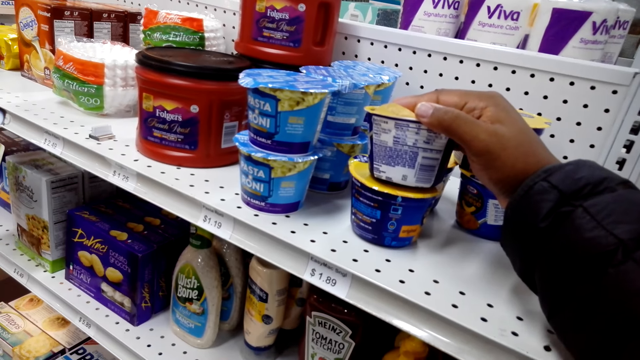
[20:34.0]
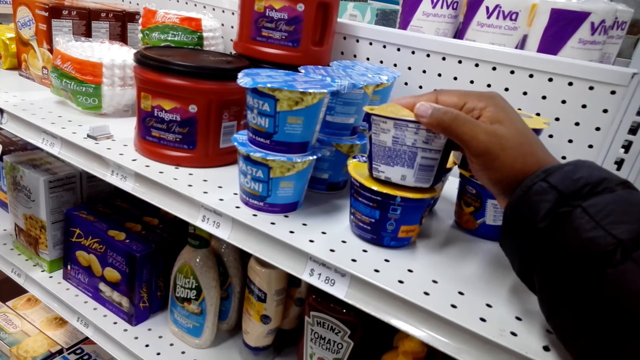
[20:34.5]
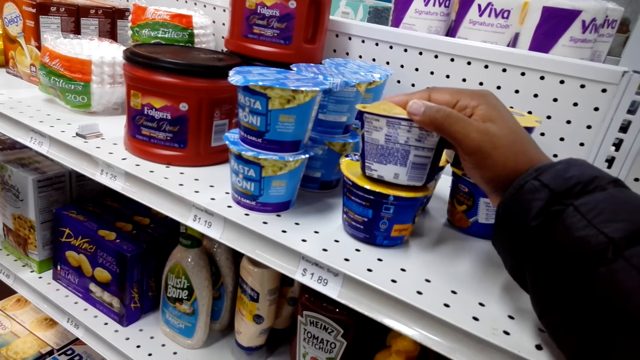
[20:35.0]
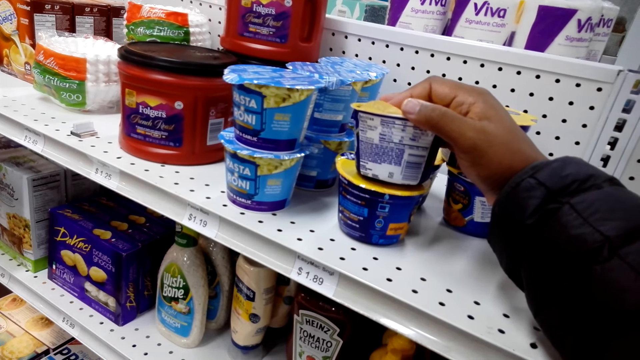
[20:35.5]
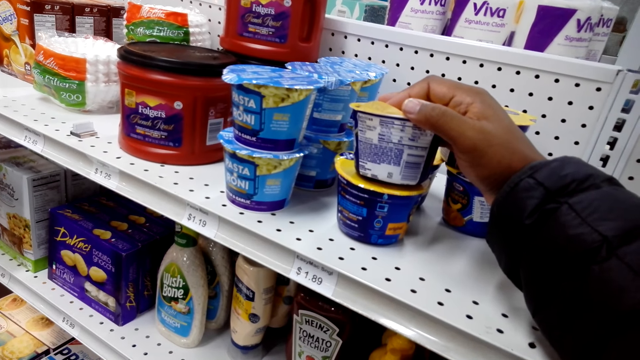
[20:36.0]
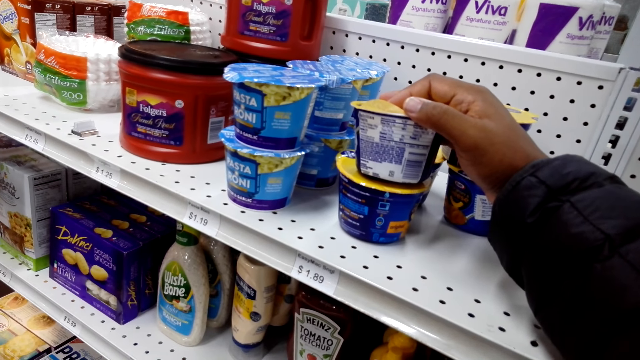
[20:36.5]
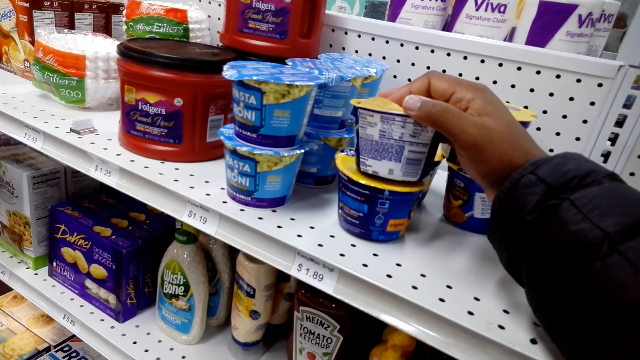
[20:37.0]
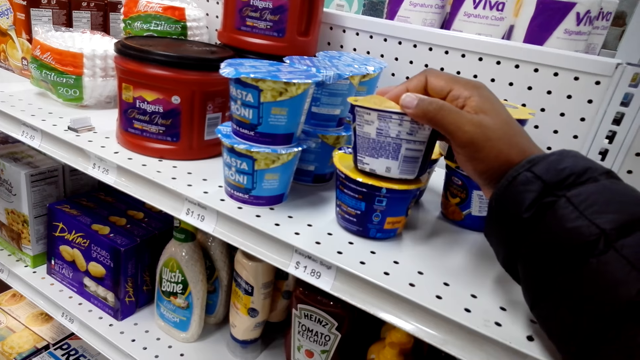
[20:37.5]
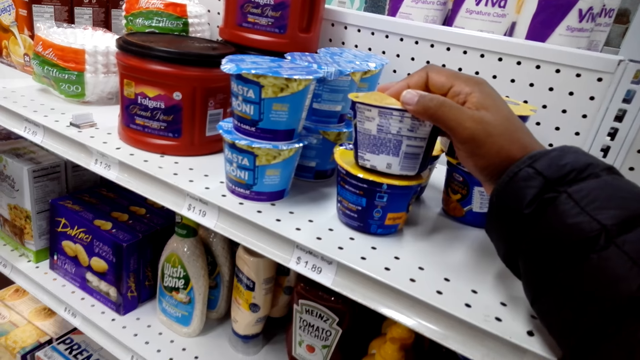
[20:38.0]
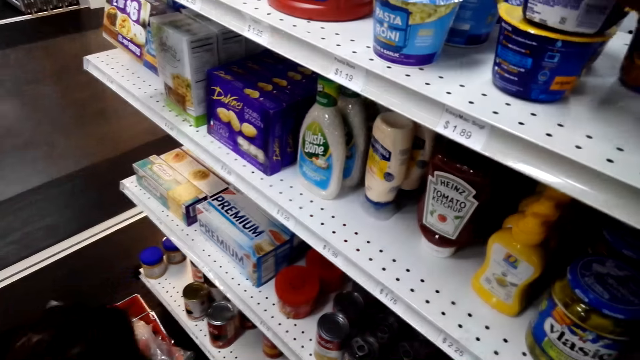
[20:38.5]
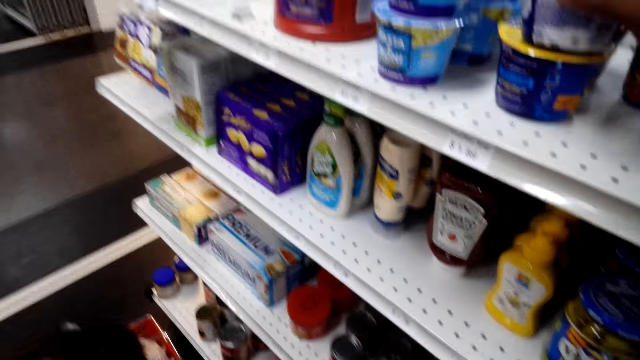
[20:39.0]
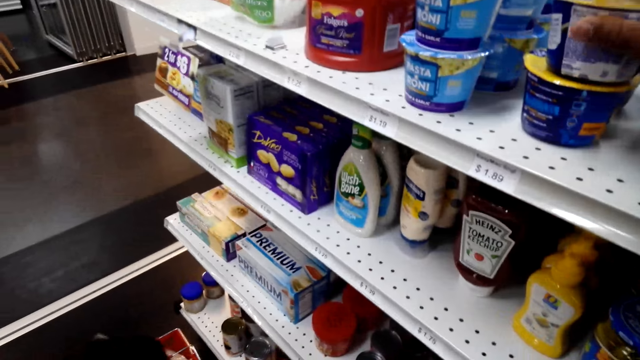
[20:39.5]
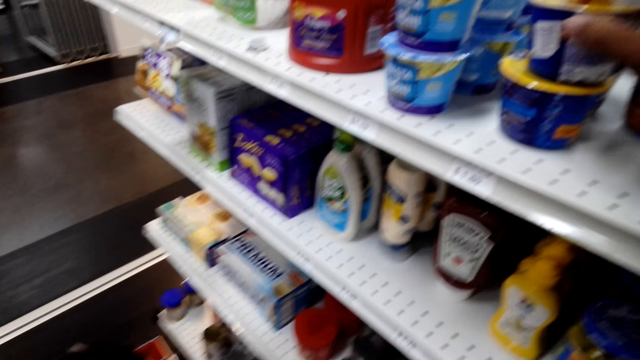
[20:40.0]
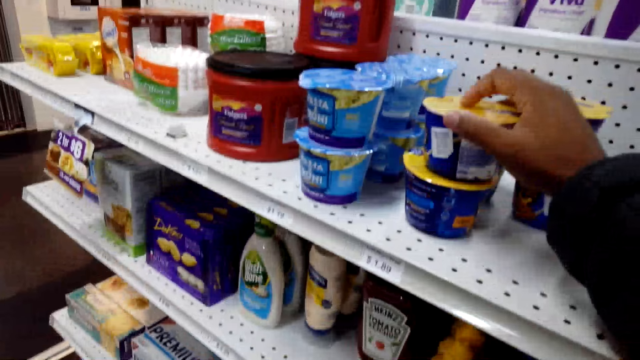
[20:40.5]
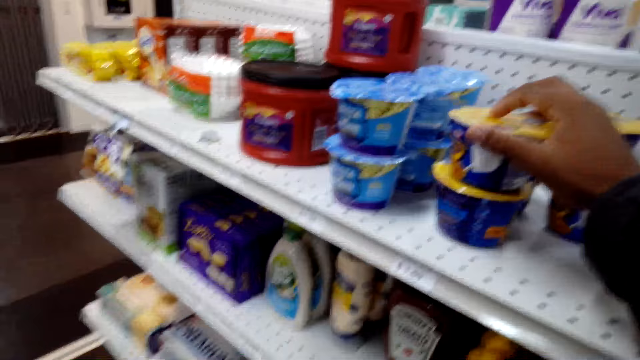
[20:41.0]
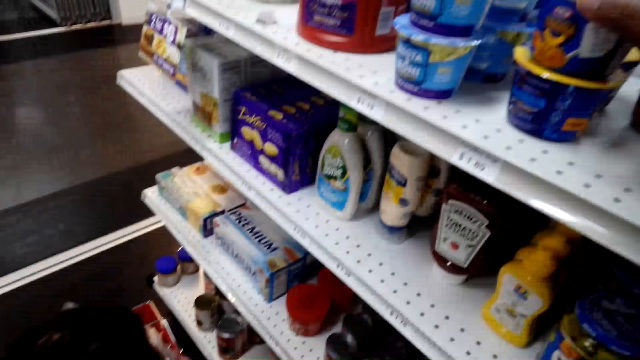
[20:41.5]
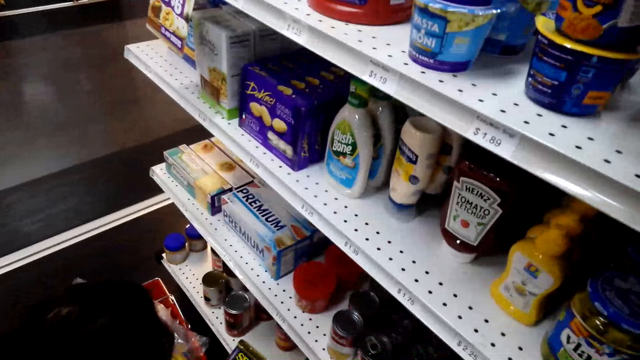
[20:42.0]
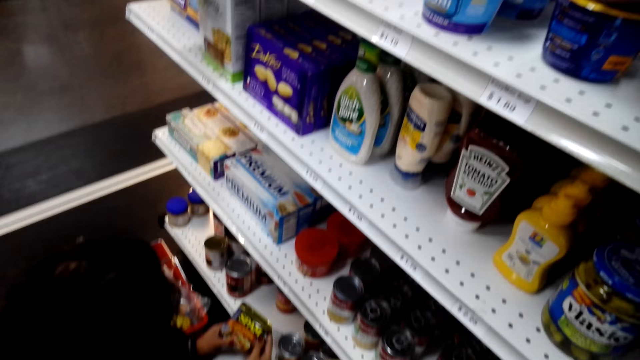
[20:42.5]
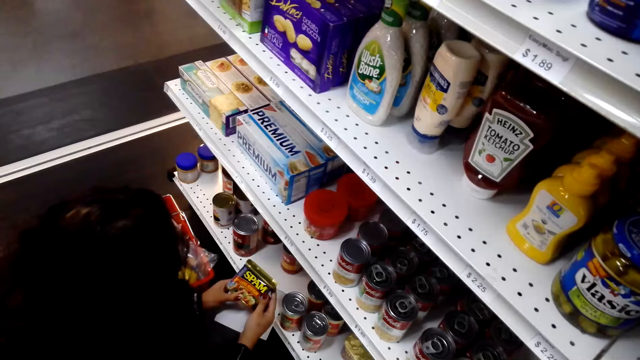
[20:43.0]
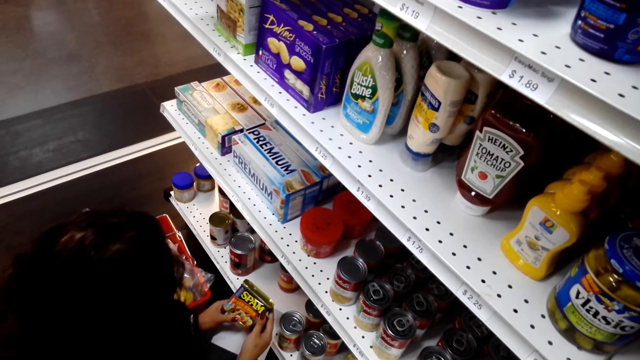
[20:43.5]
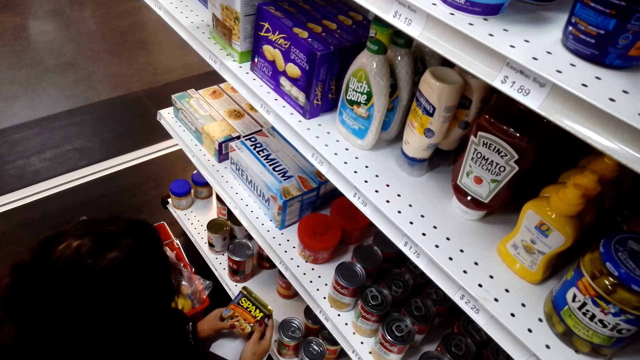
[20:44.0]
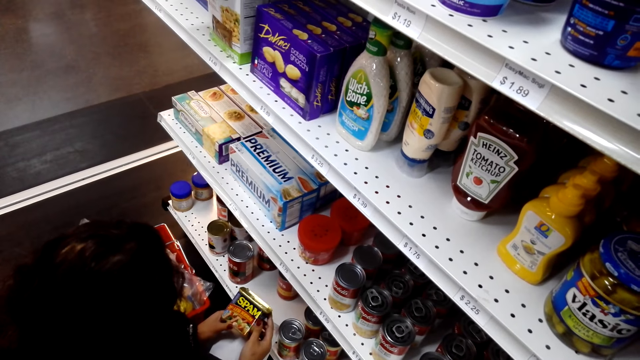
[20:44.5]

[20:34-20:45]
The camera wearer turns the plastic tin on the food display. They look at a woman.

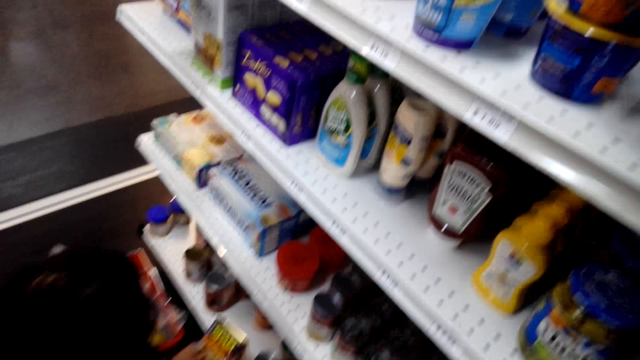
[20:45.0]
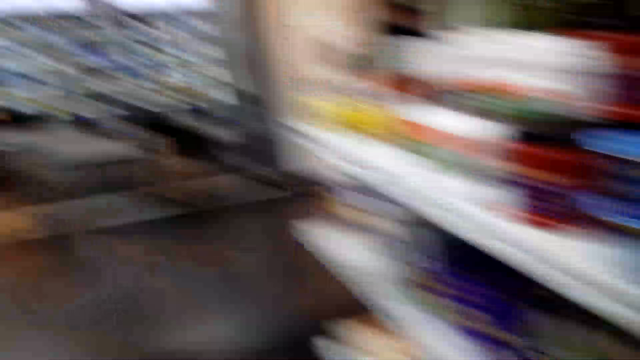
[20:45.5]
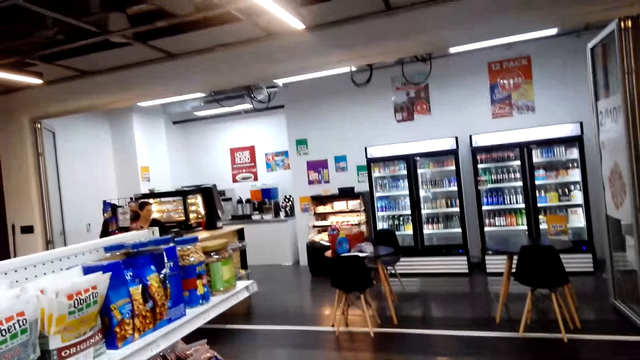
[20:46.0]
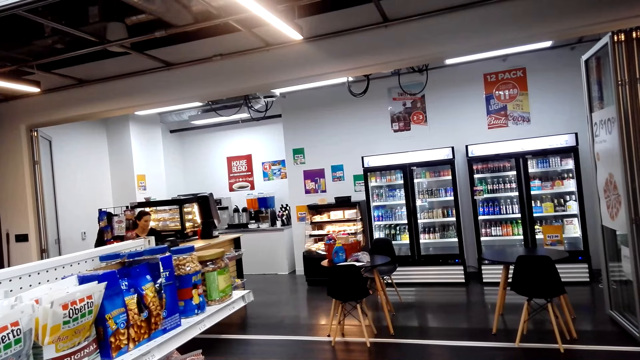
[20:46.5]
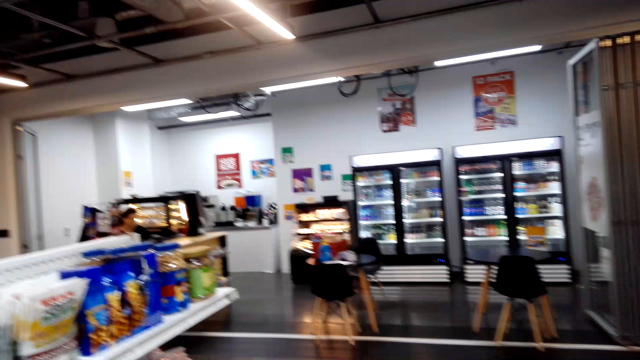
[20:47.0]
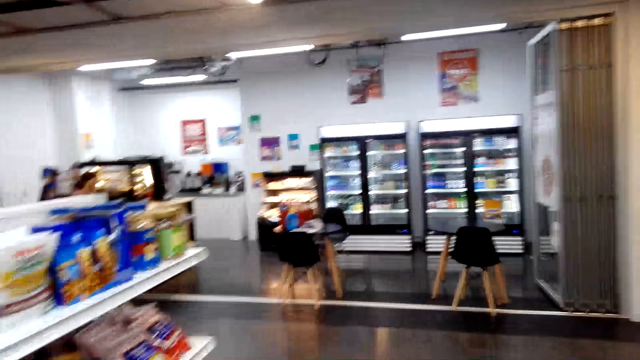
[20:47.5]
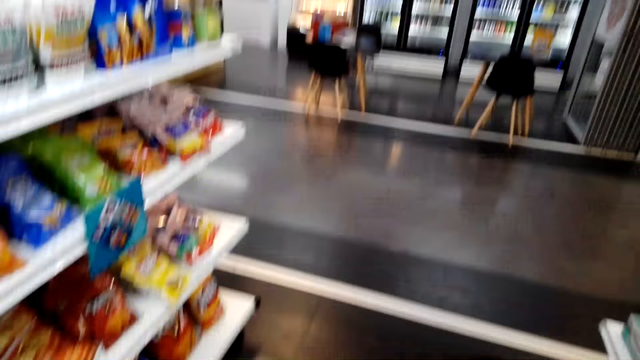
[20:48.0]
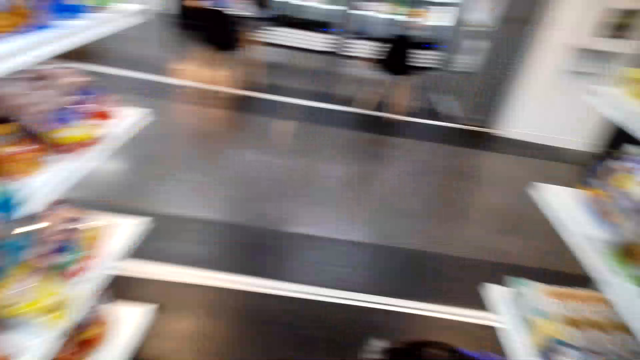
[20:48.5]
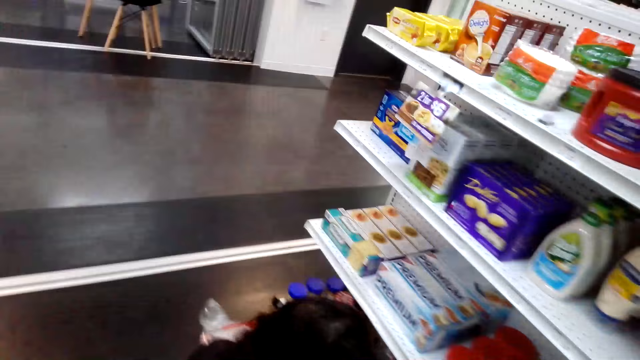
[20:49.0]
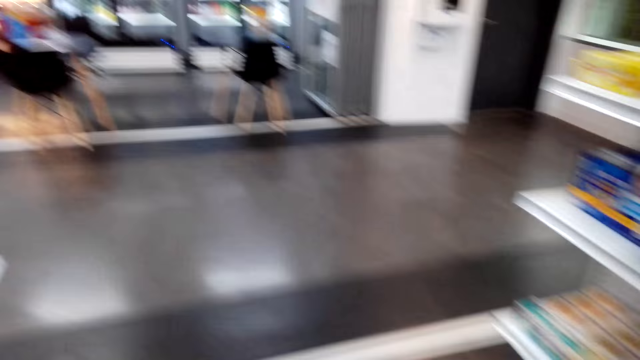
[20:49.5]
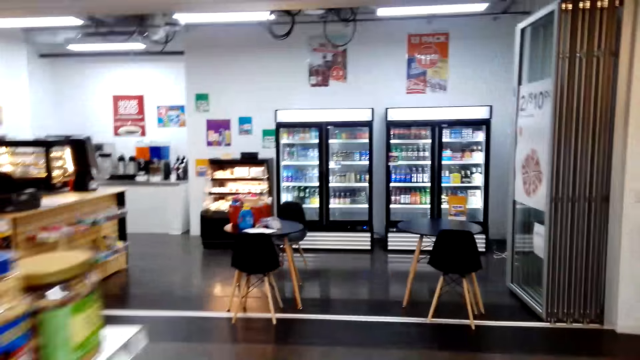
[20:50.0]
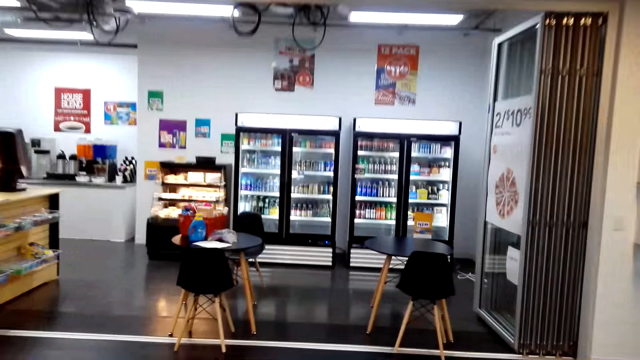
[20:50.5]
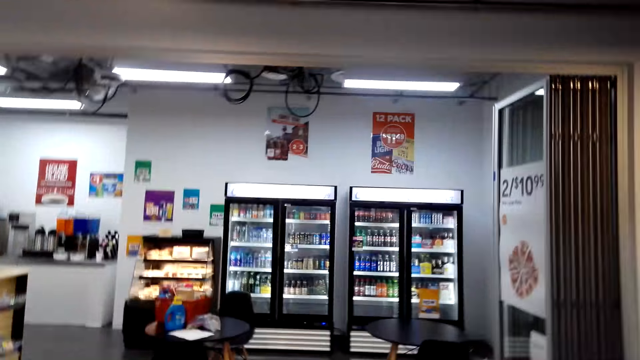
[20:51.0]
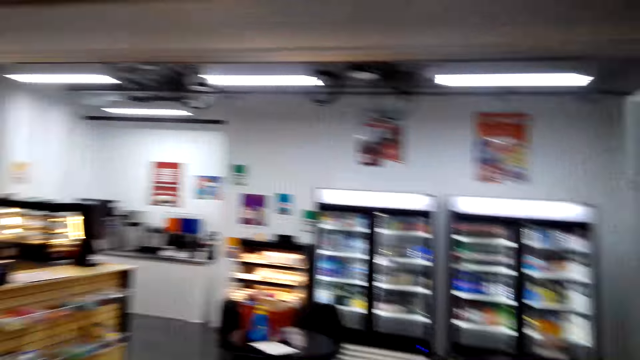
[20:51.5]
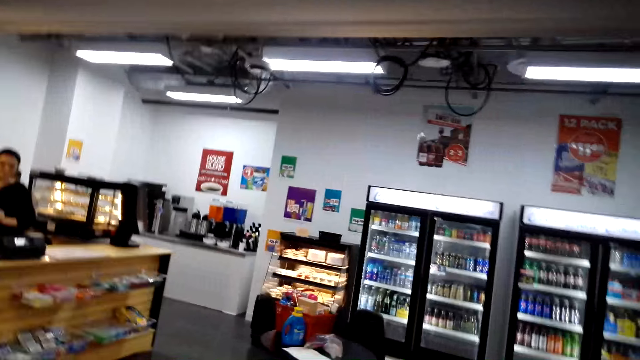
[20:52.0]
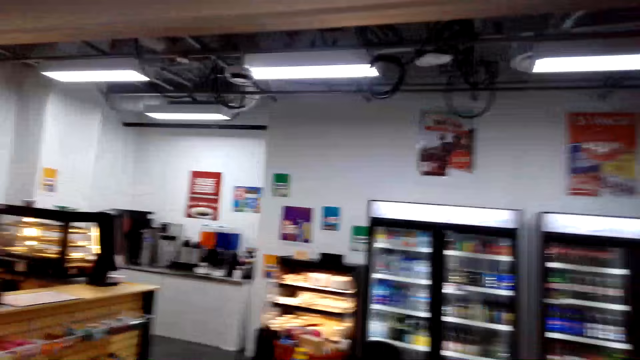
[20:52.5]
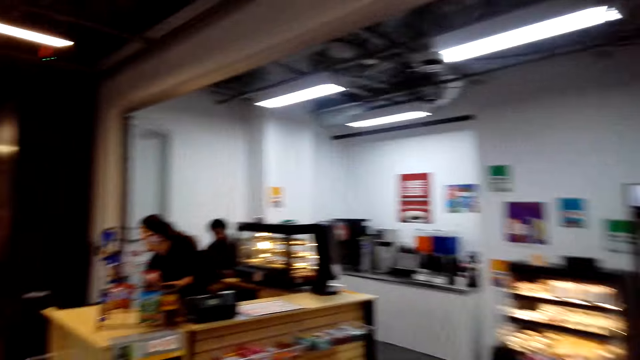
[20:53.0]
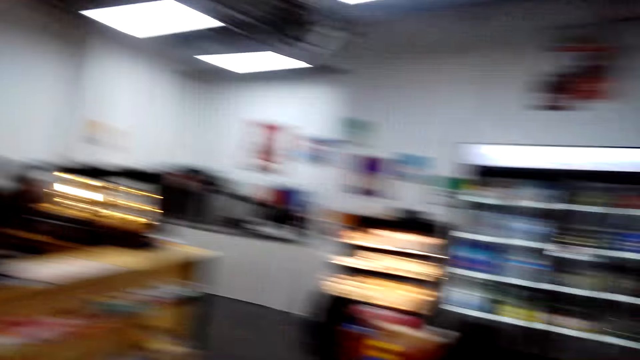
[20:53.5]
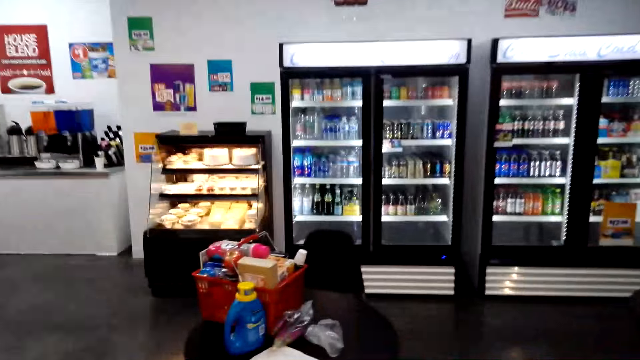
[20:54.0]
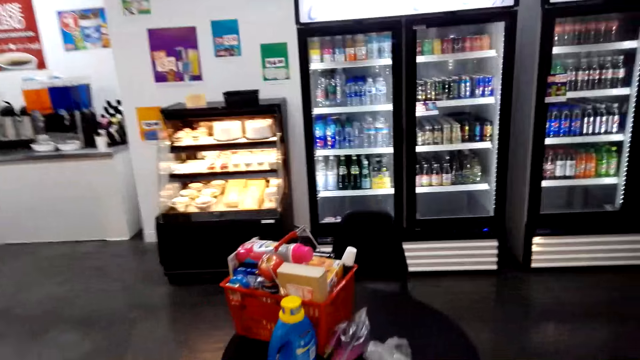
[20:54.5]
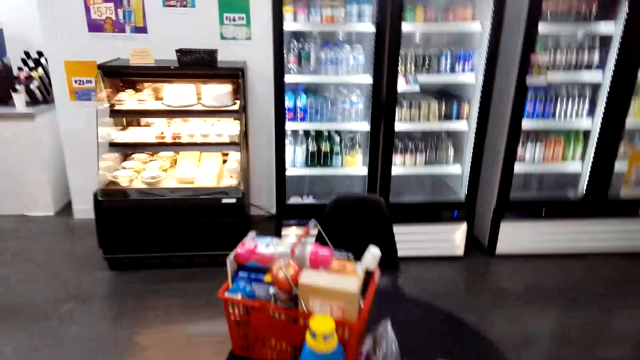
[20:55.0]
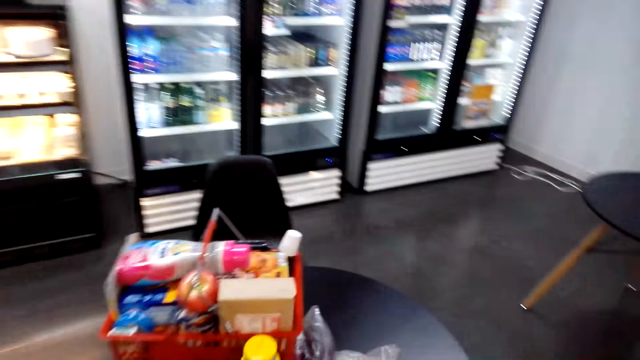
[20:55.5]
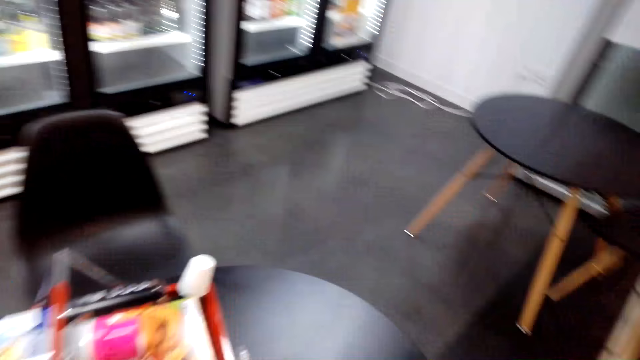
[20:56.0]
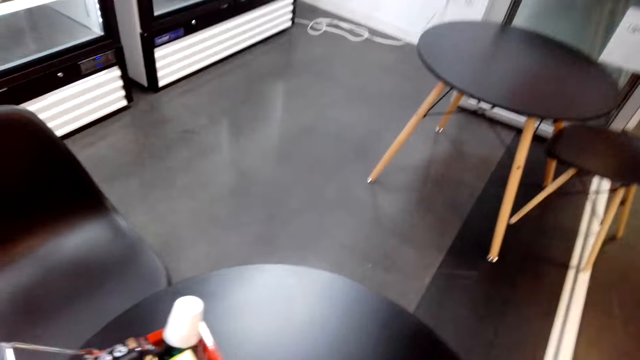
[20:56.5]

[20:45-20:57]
The camera wearer looks around the store. They converse with a person. They walk around the store.
